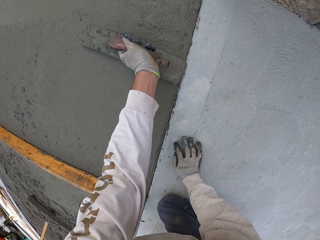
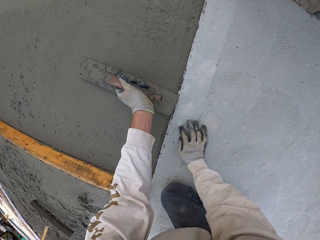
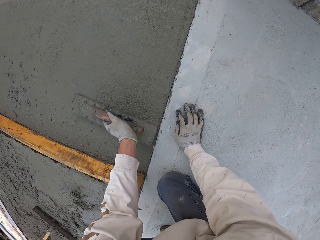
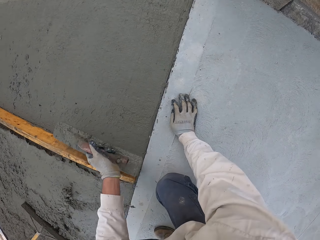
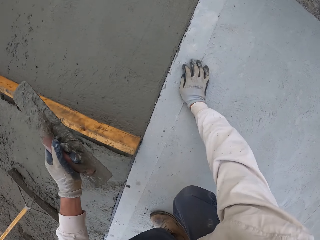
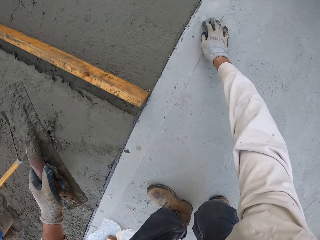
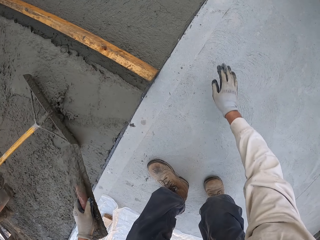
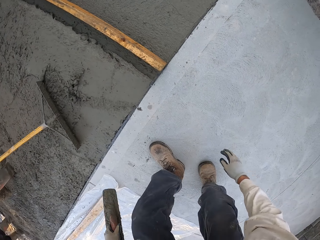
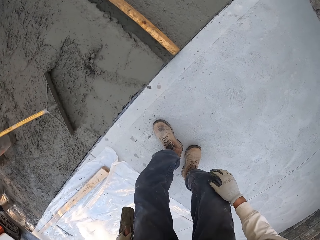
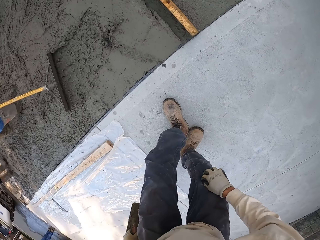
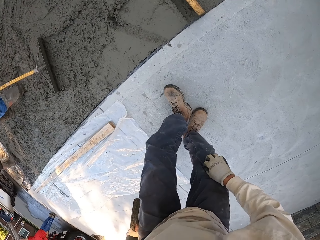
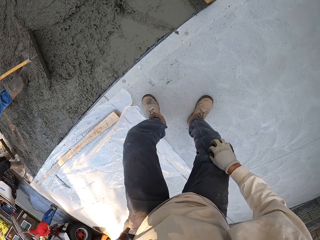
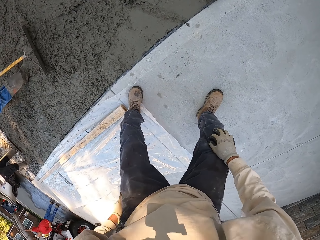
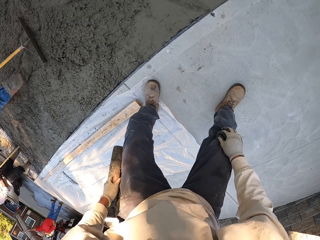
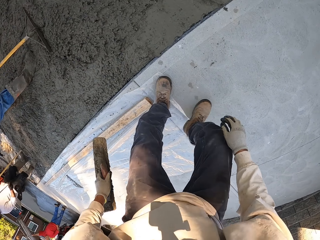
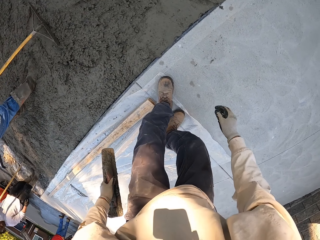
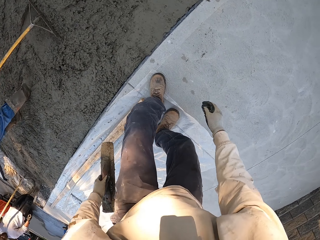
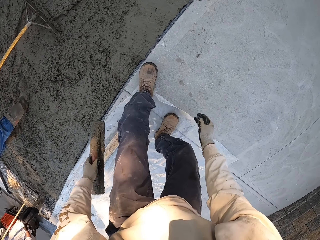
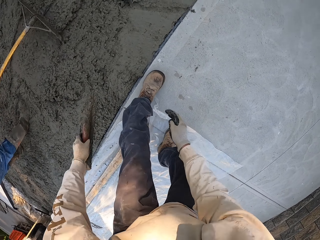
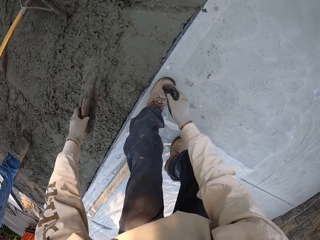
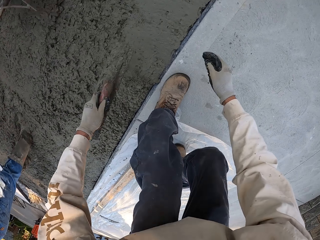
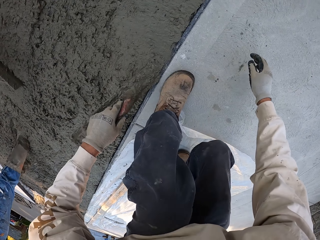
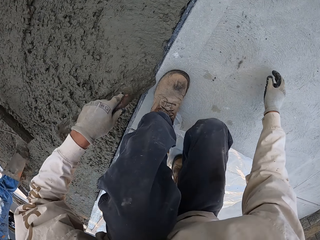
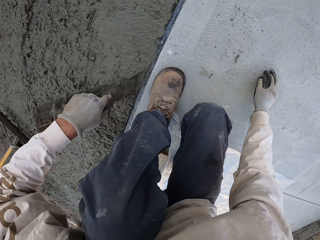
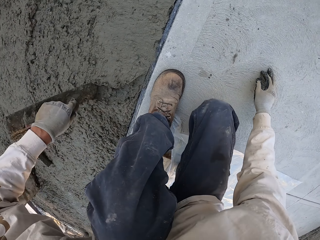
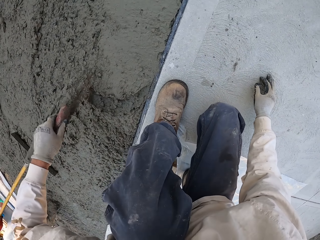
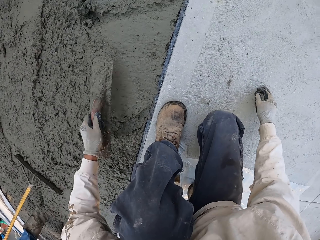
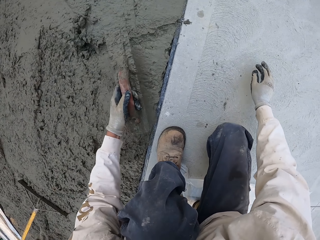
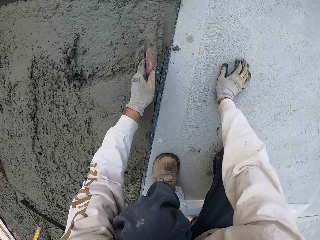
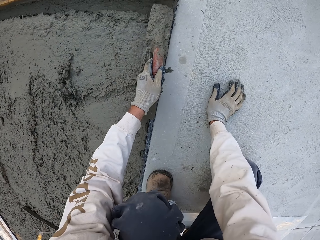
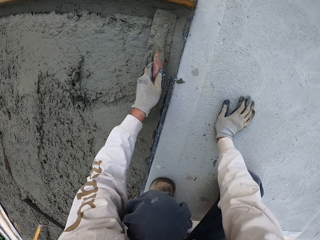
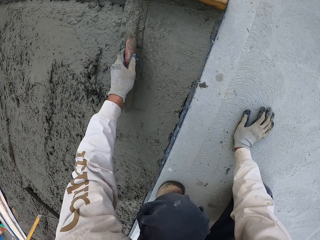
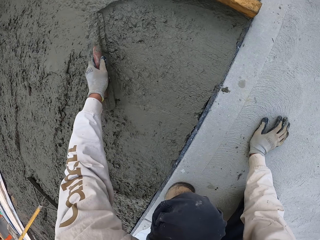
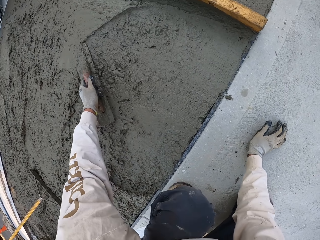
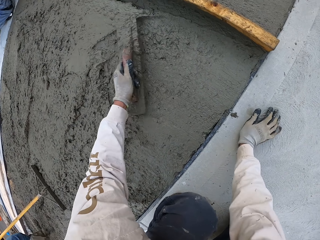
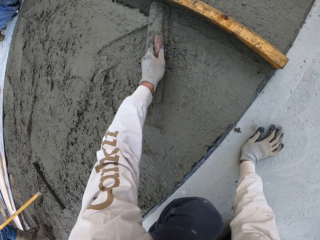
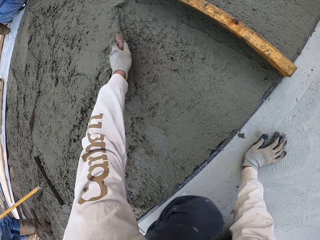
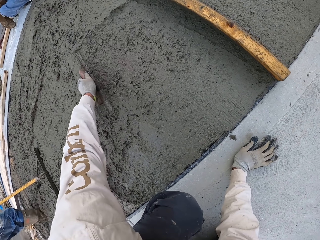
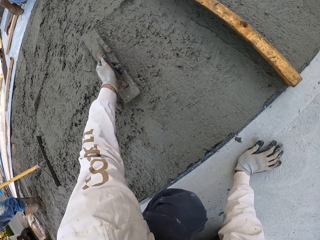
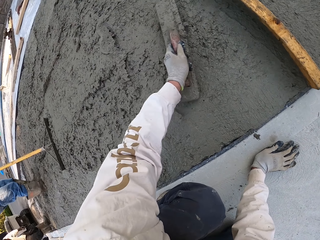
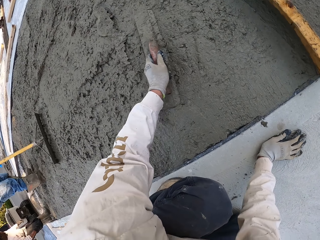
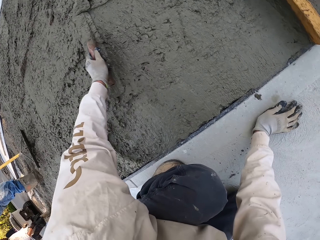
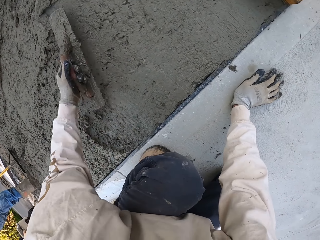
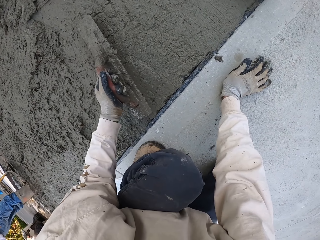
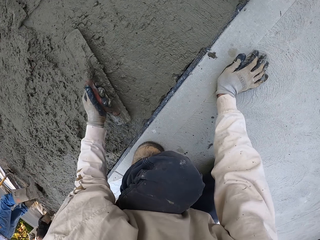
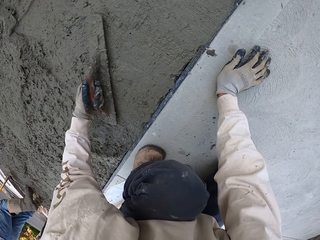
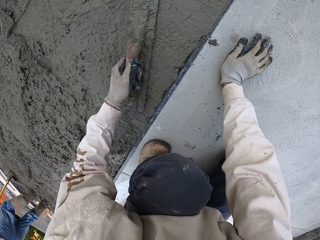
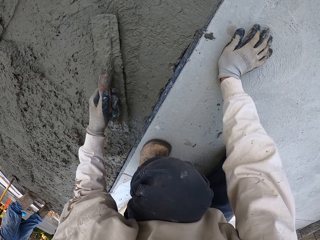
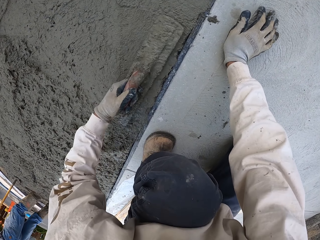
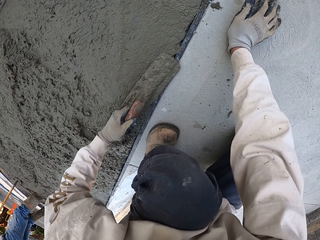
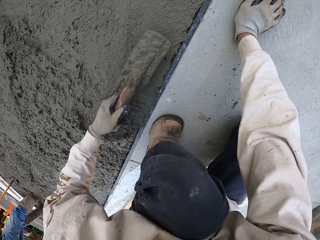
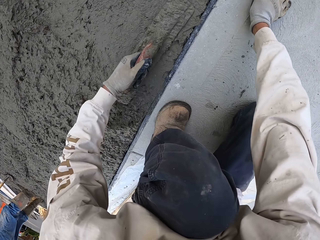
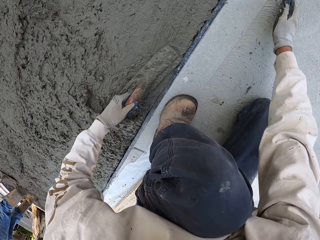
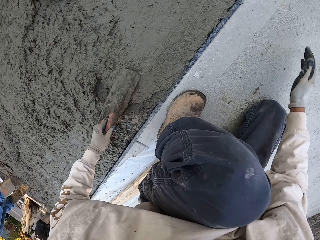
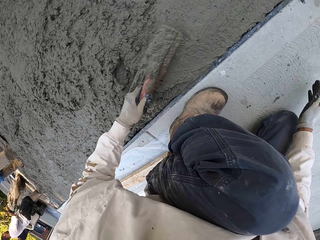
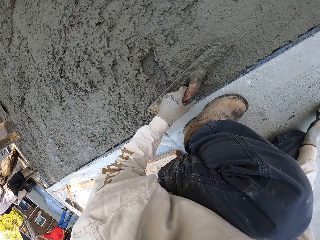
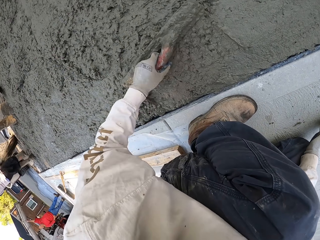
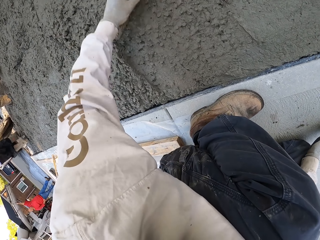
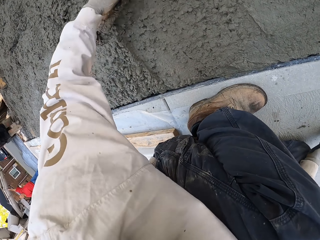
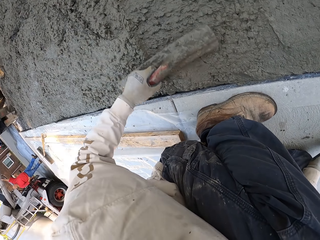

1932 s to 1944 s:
The camera wearer stands. They step back. They squat. They push cement mix with a concrete float. They plaster the floor.

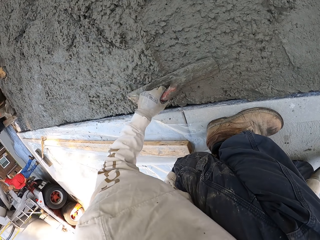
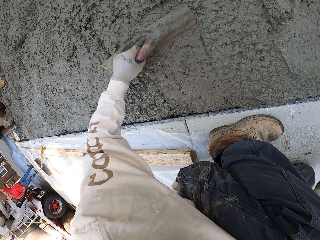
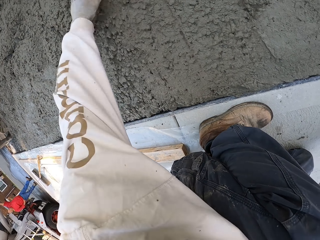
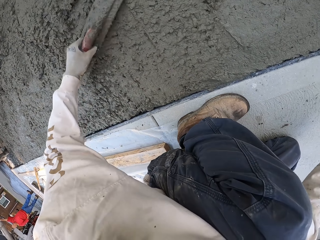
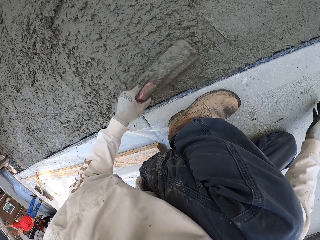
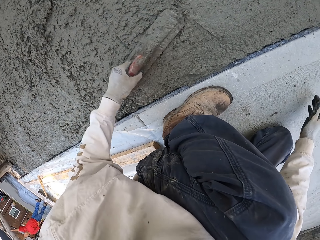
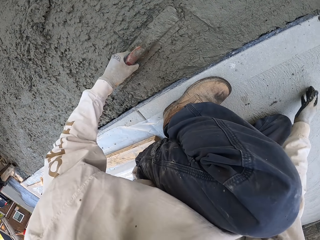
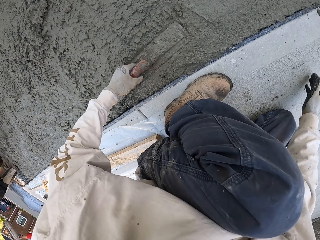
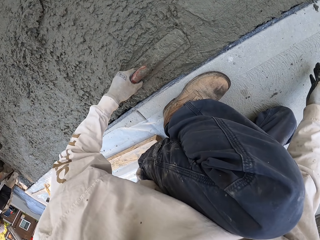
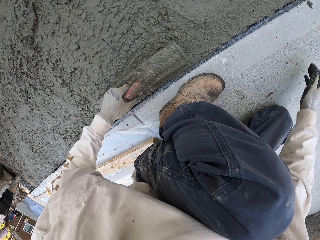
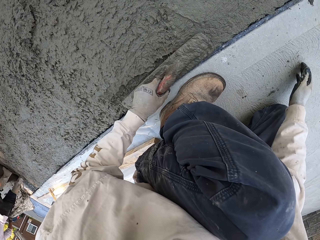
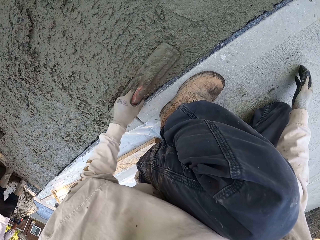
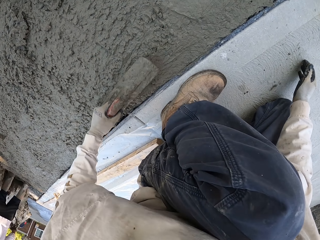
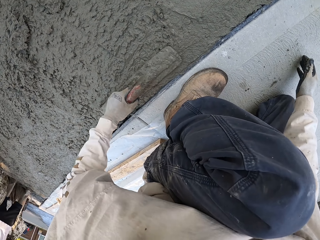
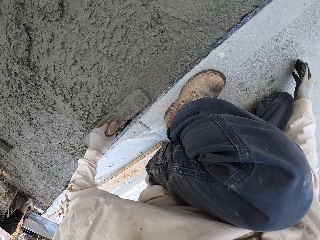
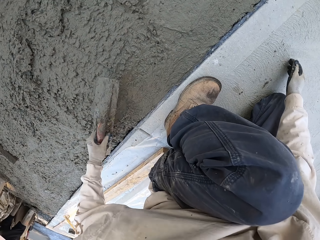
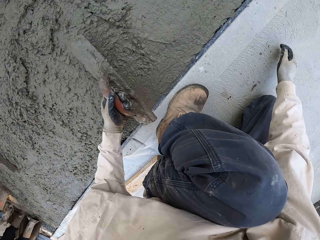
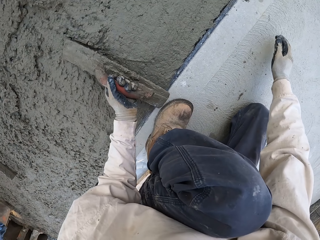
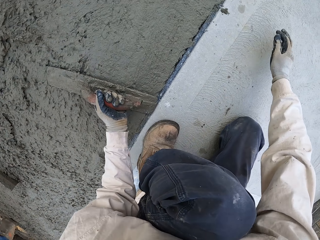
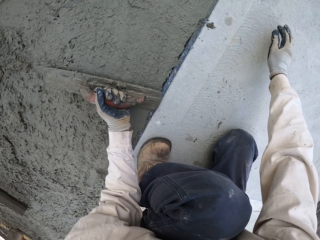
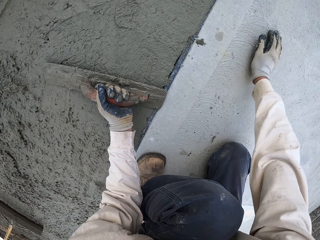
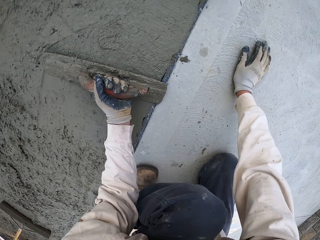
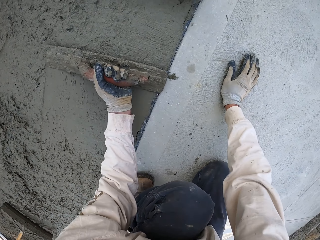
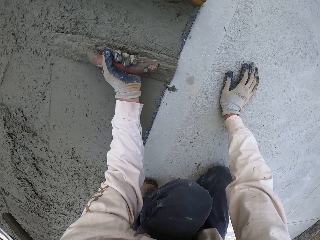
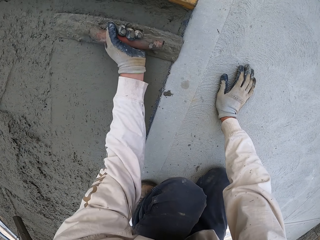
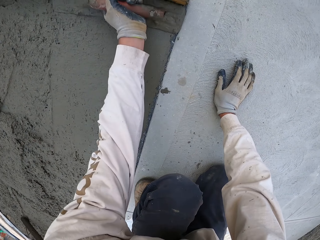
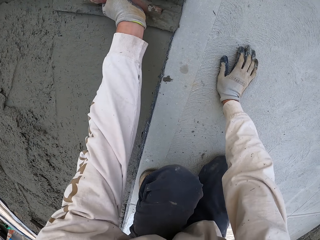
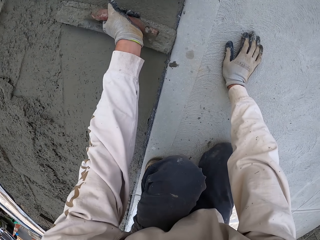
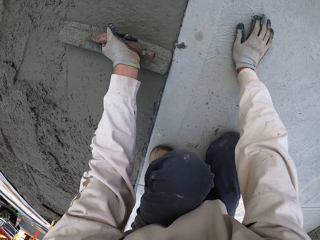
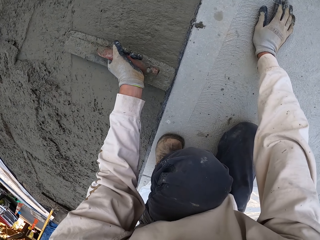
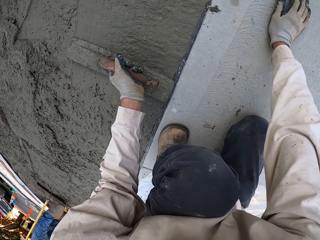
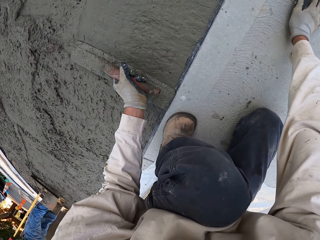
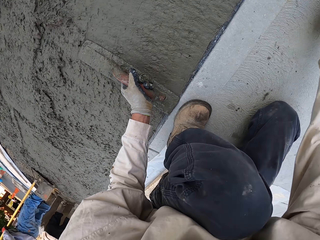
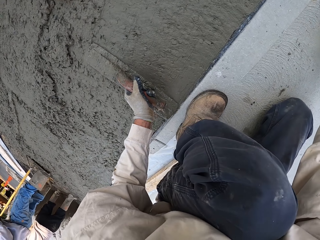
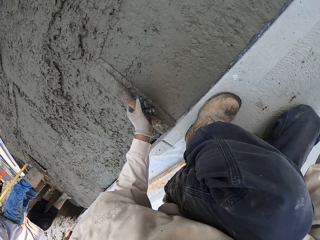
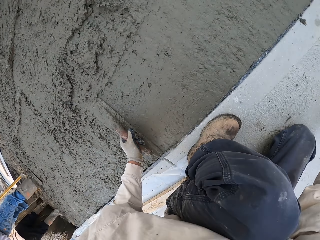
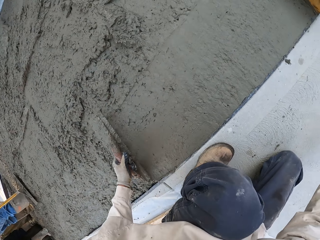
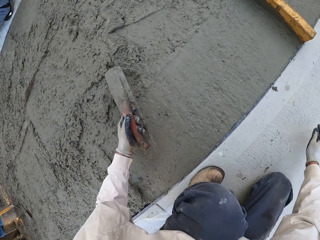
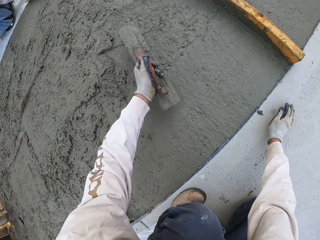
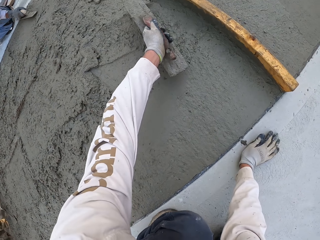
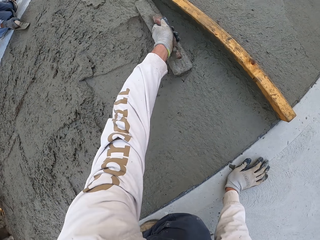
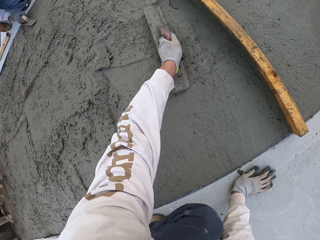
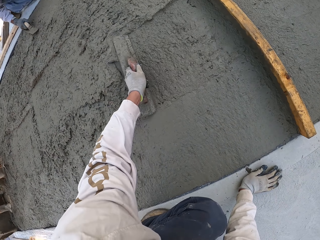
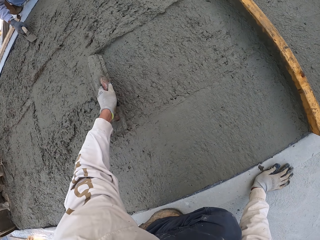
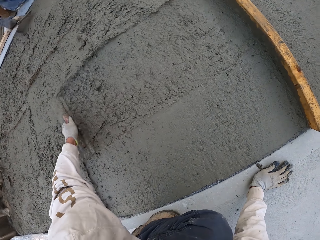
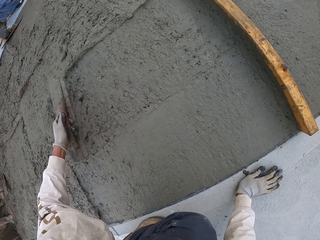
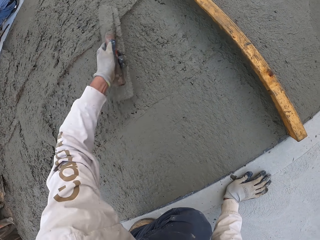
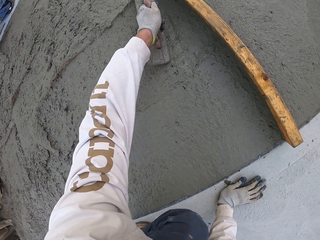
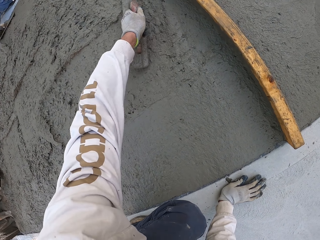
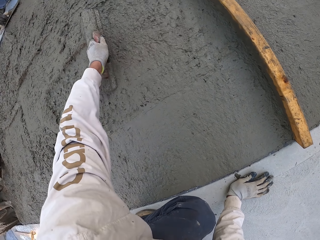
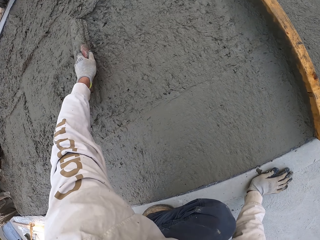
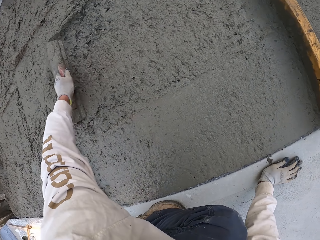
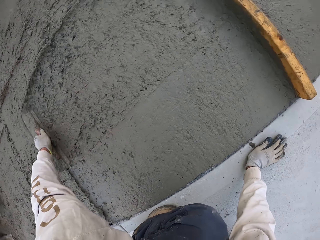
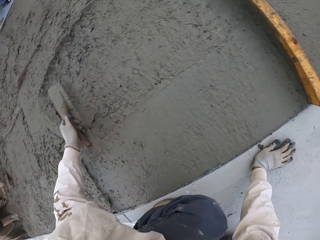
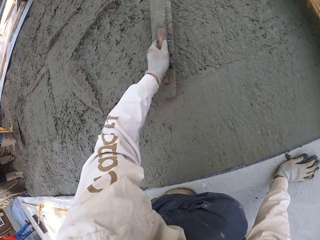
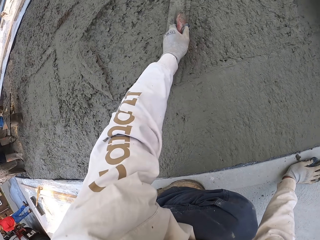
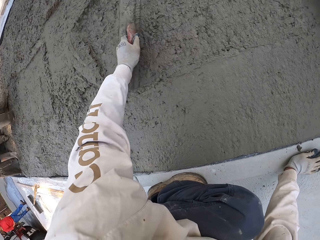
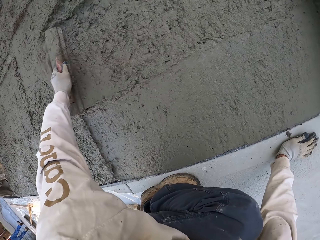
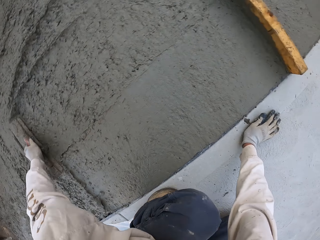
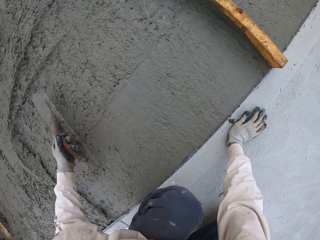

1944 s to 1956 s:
A man plasters the floor.
